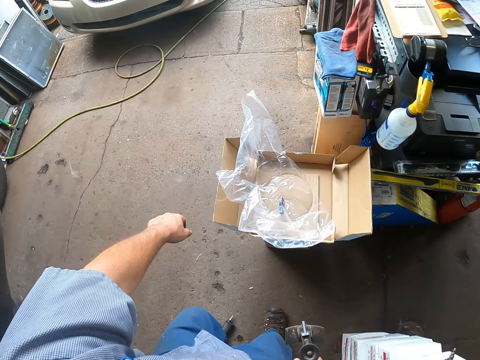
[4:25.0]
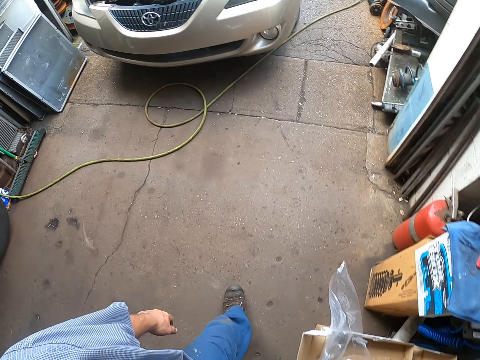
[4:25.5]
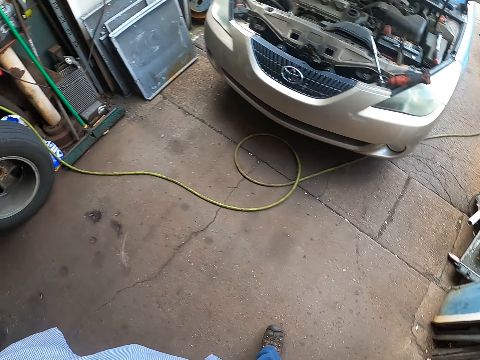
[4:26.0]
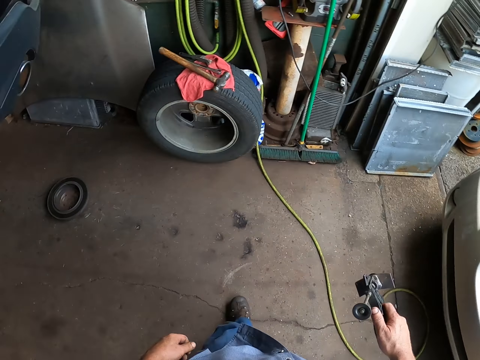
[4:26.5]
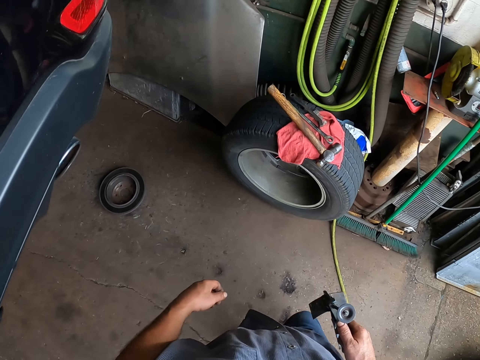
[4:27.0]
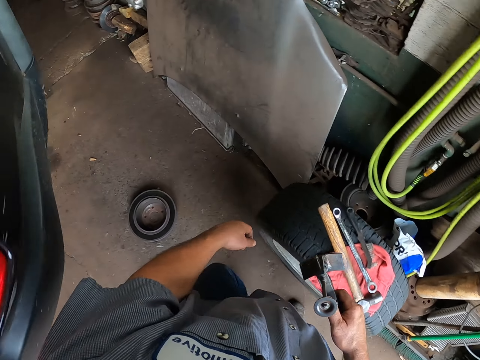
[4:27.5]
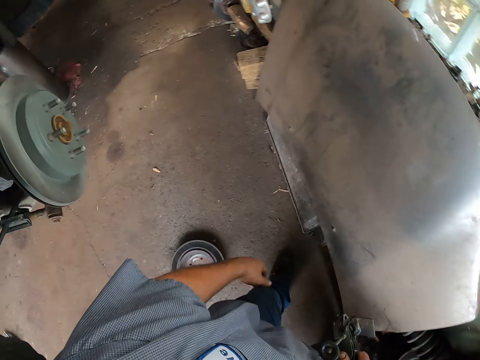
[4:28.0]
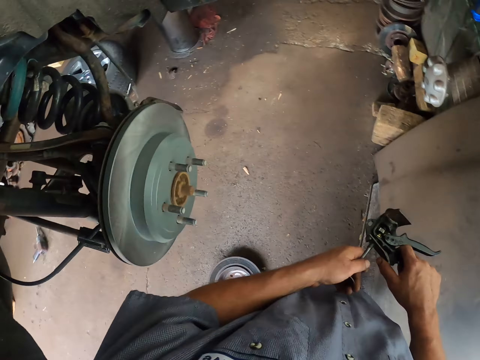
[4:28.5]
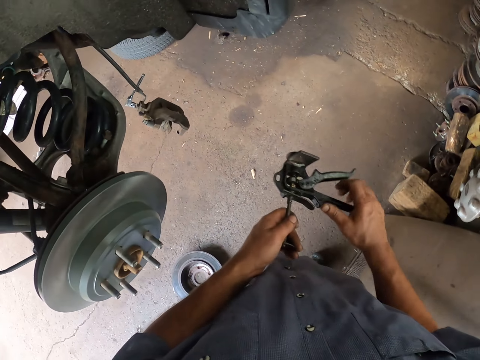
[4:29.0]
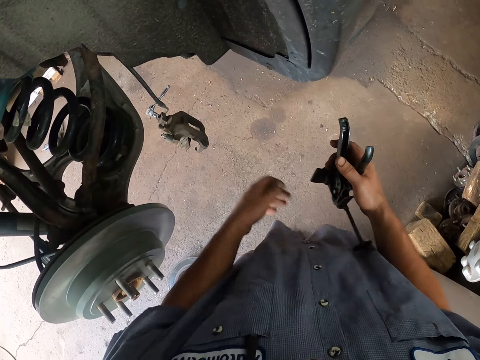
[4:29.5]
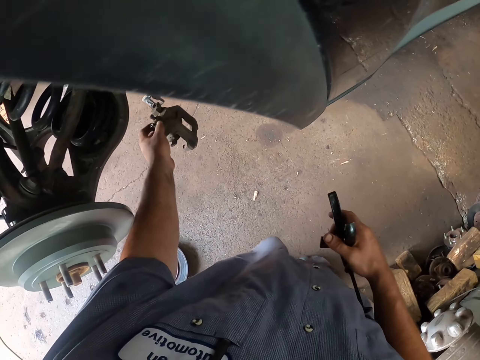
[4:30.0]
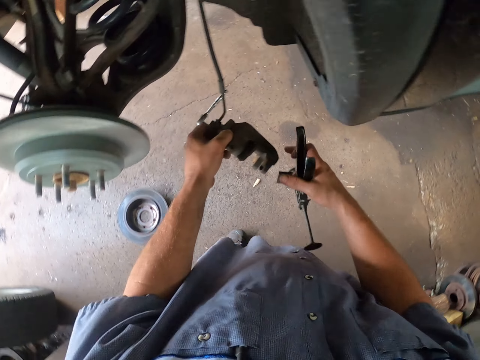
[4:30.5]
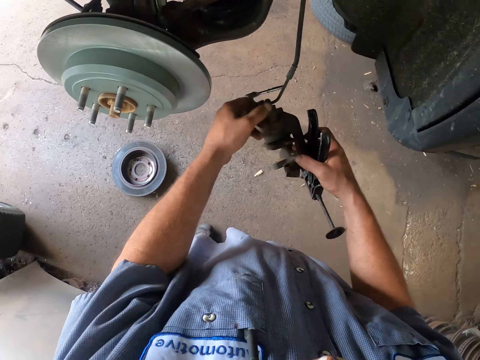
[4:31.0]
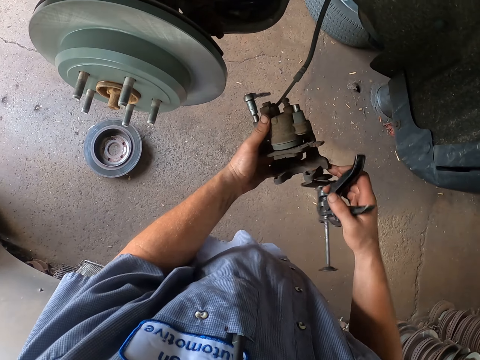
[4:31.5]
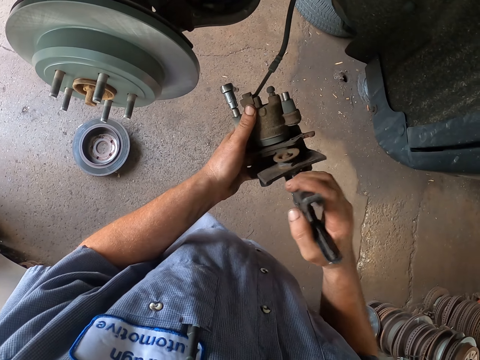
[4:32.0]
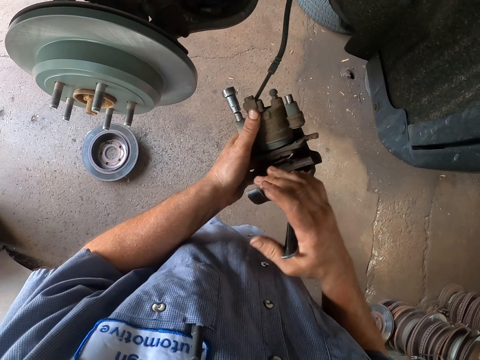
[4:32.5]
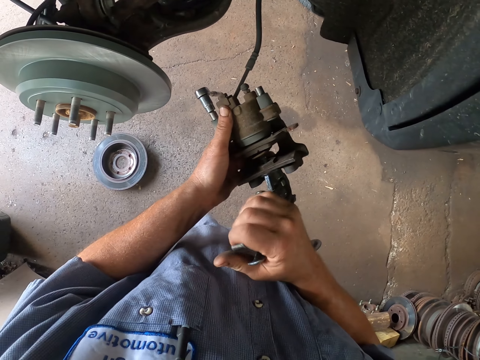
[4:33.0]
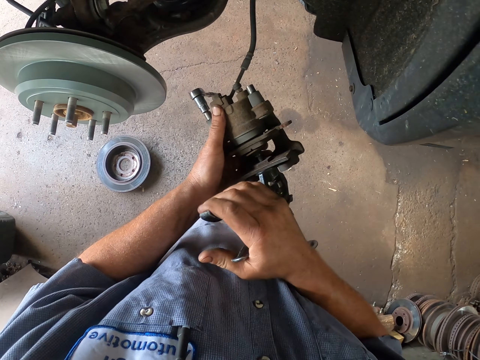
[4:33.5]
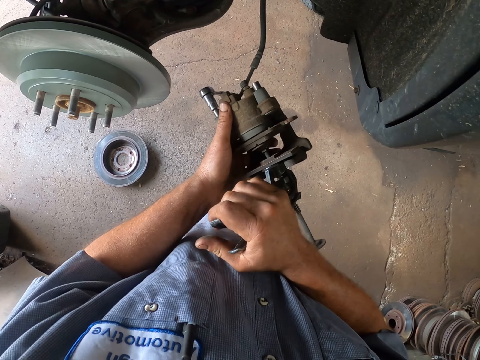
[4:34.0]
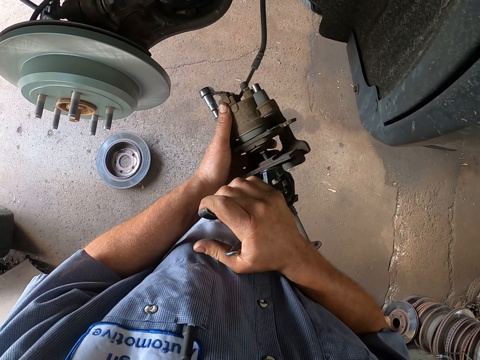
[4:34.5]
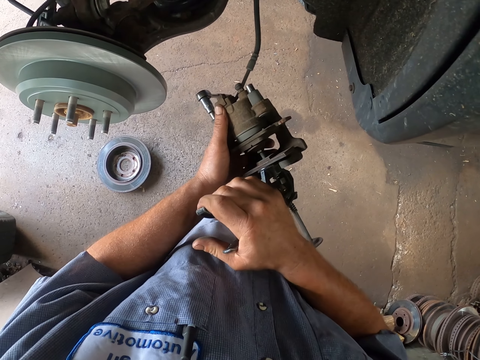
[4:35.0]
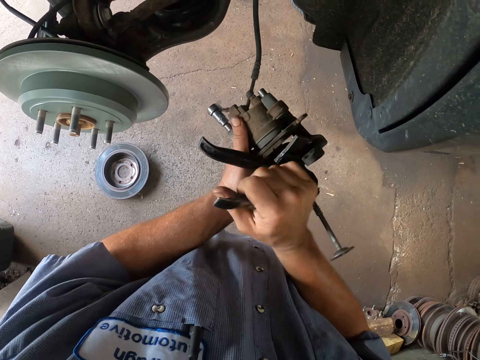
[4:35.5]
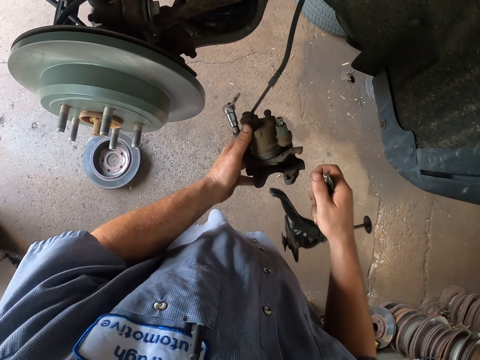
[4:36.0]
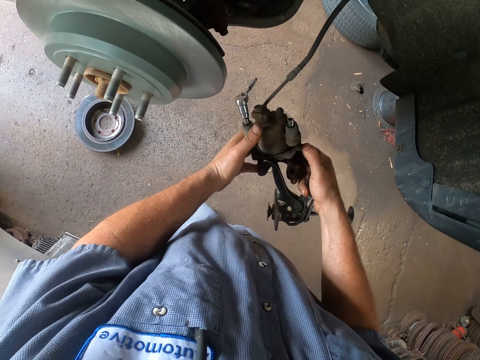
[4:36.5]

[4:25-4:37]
The camera wearer holds something. They fix something.

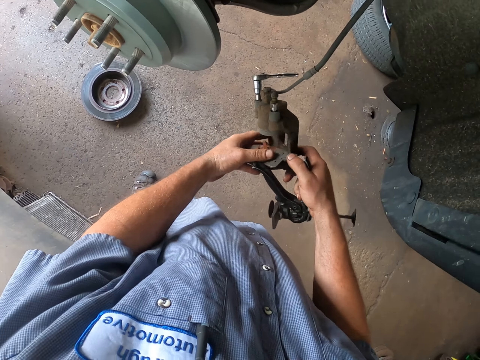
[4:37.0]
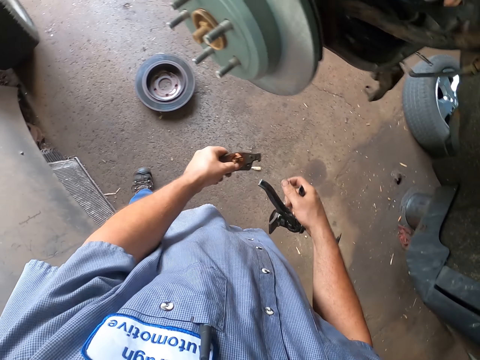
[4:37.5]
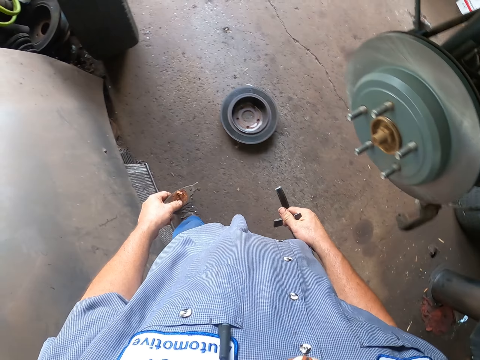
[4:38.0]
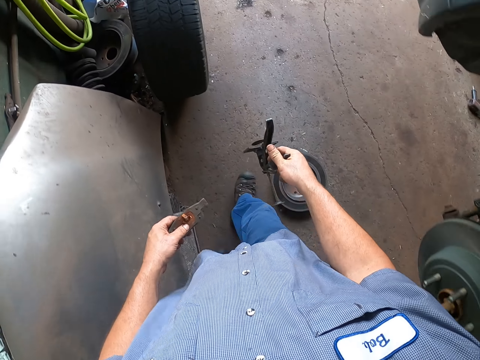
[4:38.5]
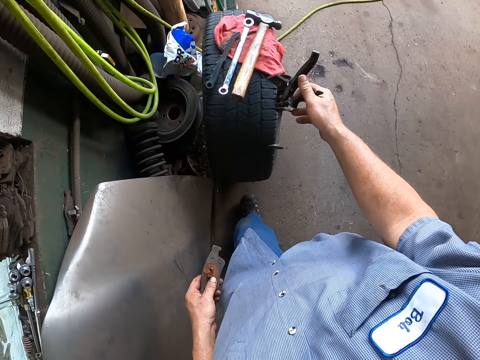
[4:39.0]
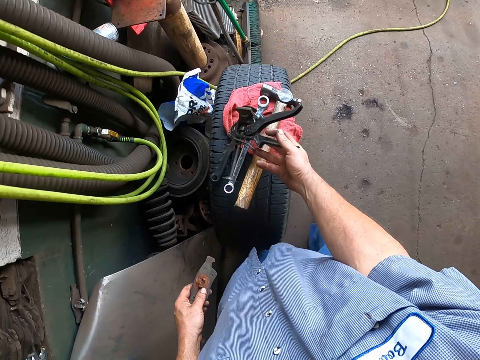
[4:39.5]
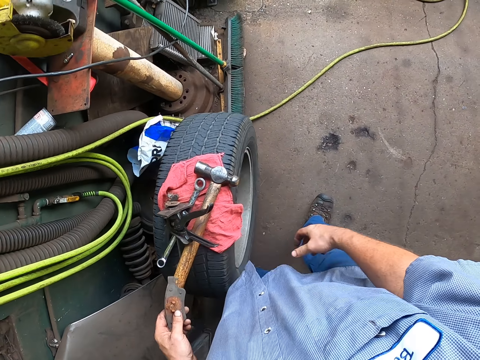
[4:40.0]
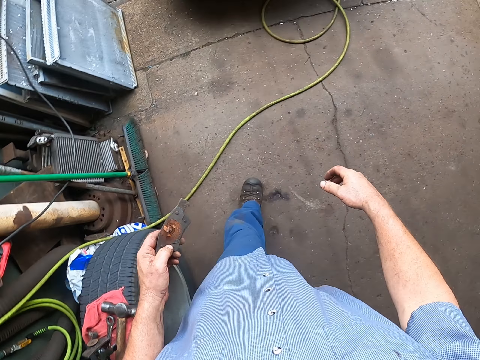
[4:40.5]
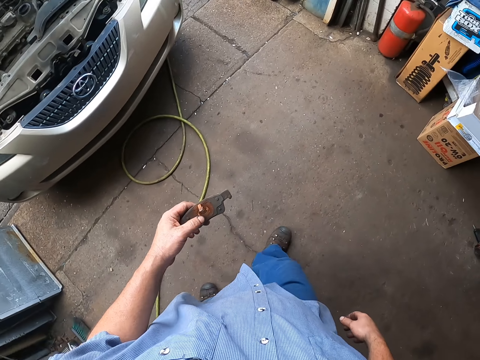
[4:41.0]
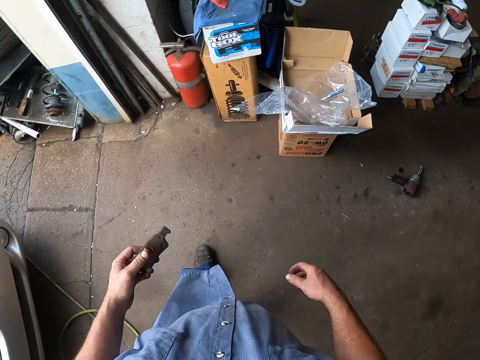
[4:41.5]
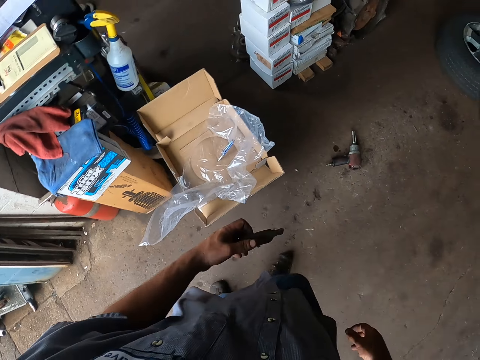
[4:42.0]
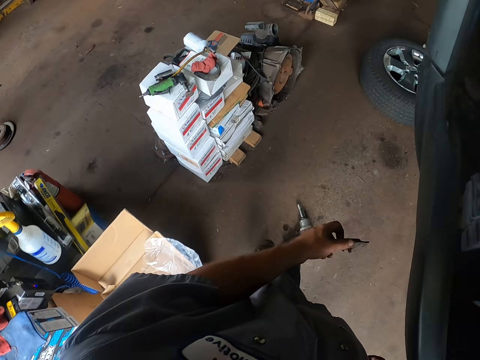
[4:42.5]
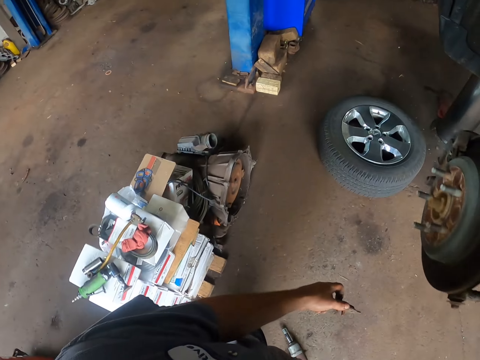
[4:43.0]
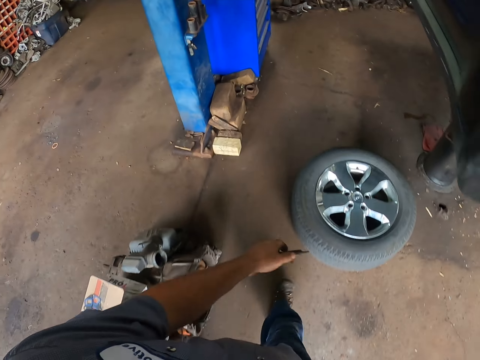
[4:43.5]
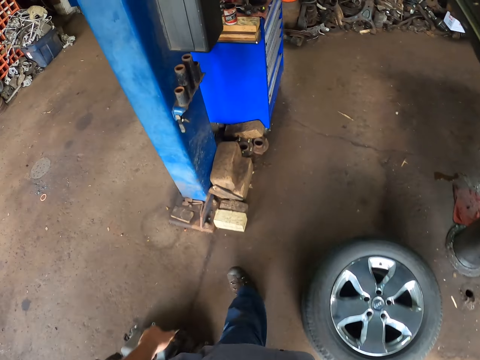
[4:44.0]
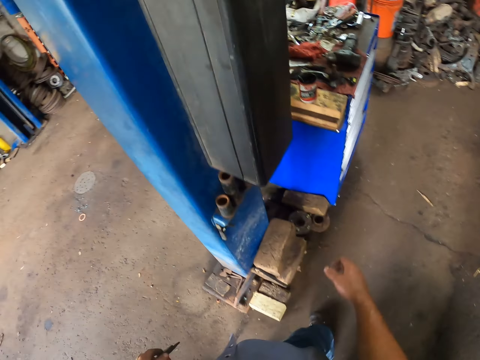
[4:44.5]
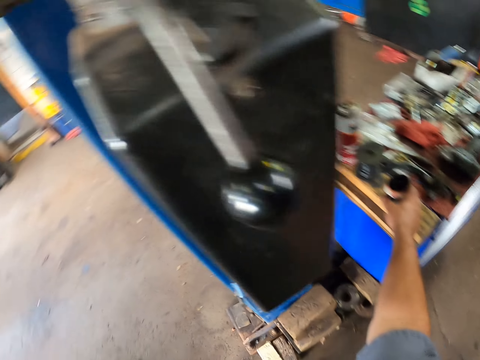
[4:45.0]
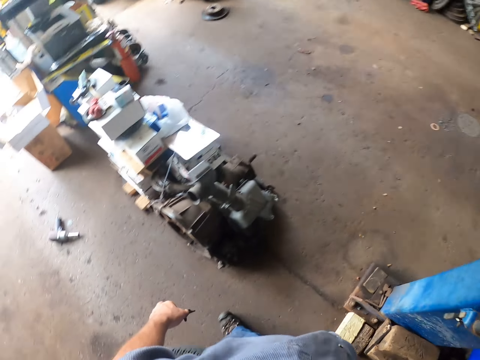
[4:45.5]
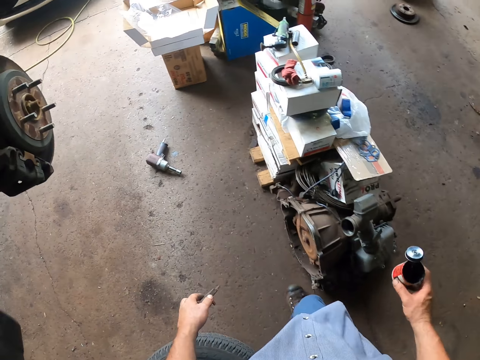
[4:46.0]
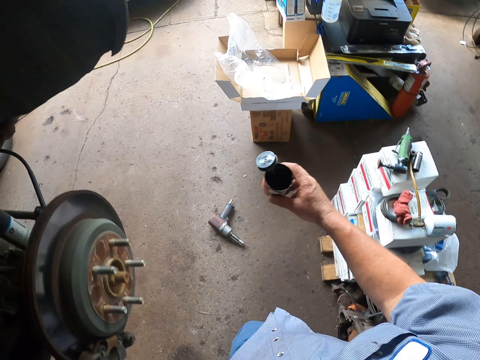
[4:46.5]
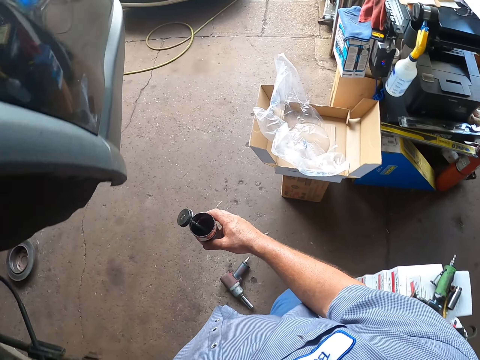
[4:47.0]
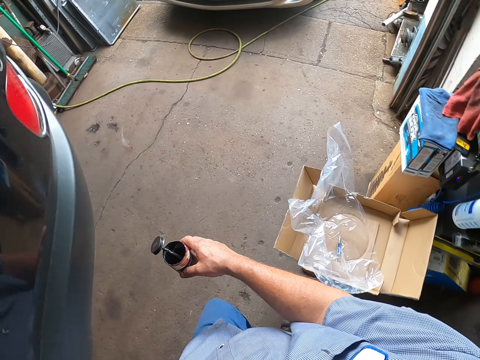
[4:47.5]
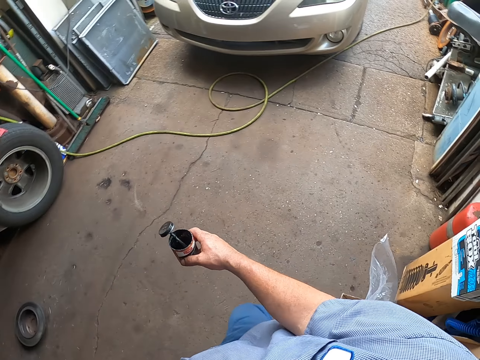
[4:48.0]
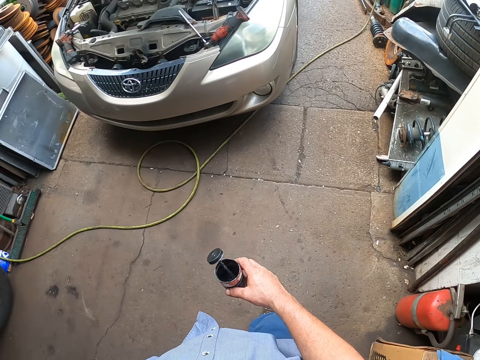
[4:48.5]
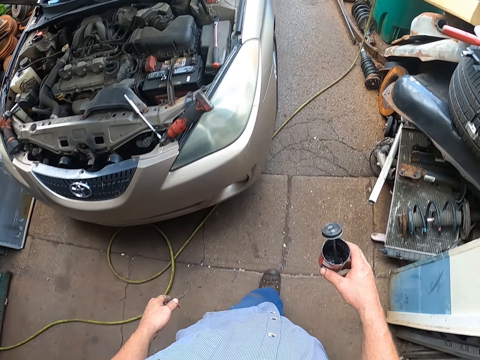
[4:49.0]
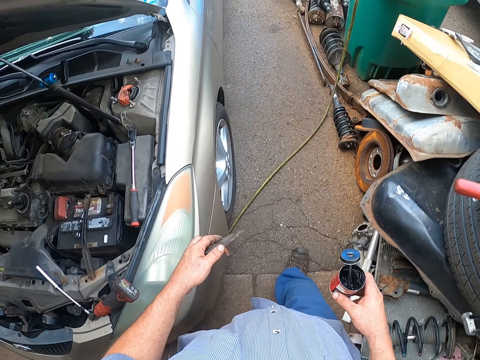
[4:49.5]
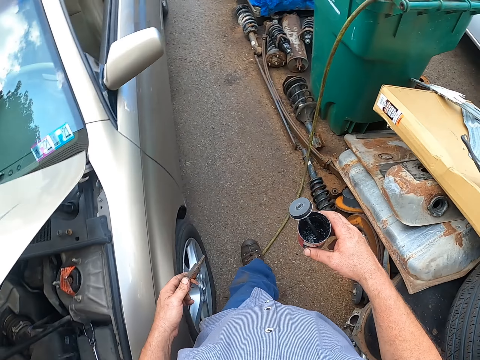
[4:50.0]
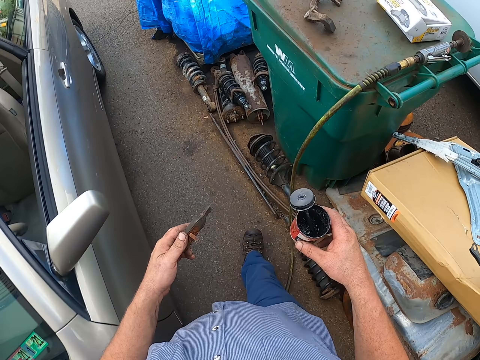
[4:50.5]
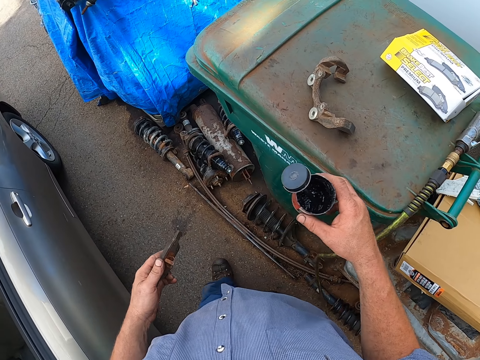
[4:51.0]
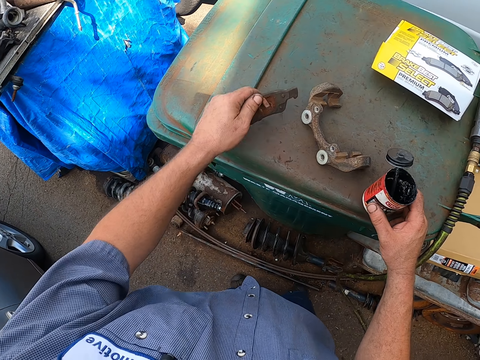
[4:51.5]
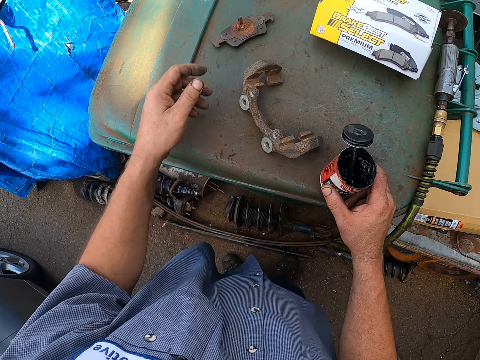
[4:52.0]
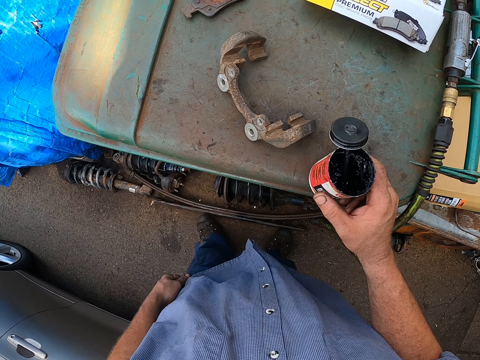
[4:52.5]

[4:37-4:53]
The camera wearer holds something. They walk around the garage. They drop something. They walk around the garage. They put something on the tire. They pick up the grease oil. They walk around. They put down something and the grease oil.
